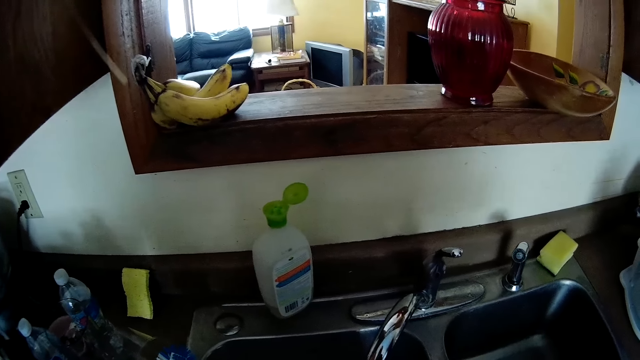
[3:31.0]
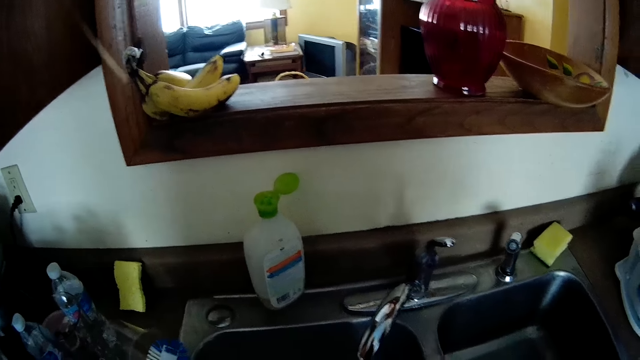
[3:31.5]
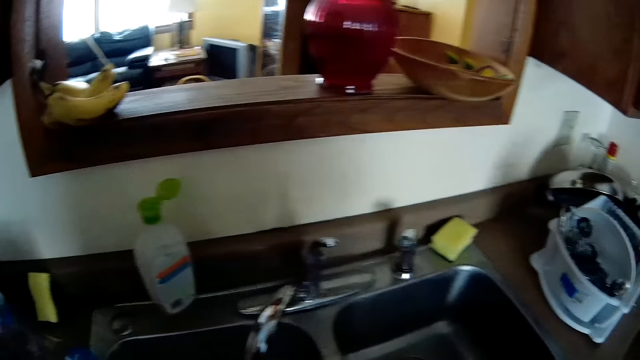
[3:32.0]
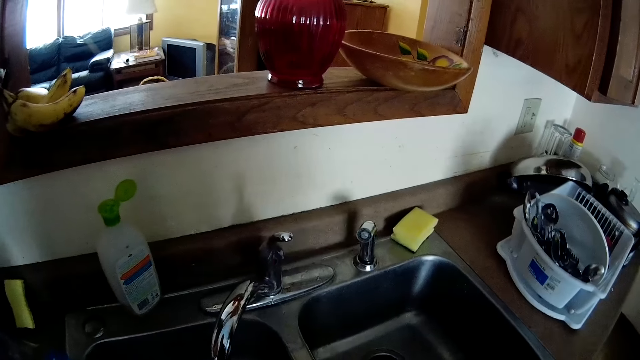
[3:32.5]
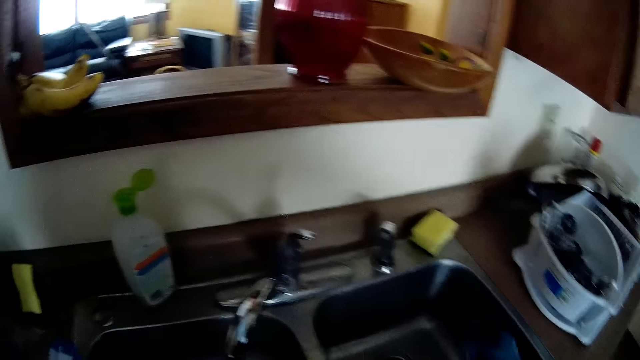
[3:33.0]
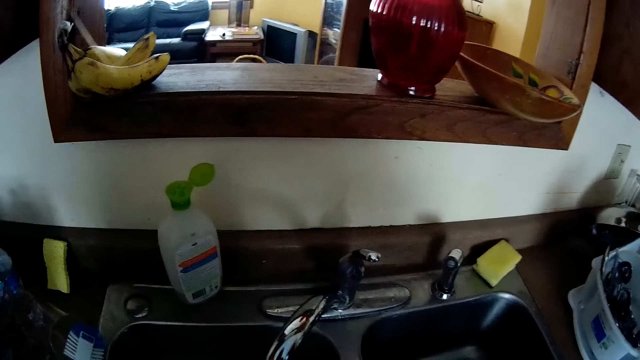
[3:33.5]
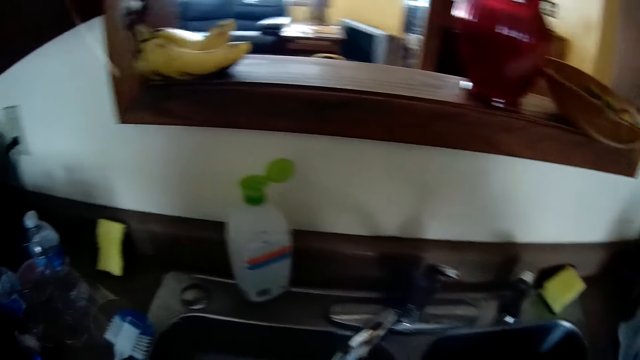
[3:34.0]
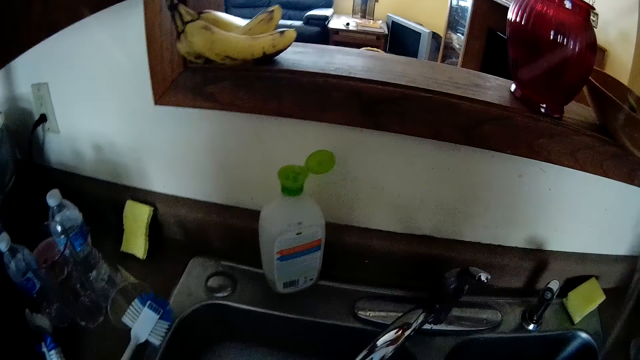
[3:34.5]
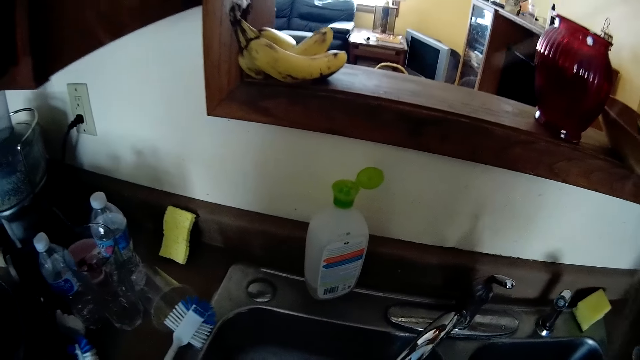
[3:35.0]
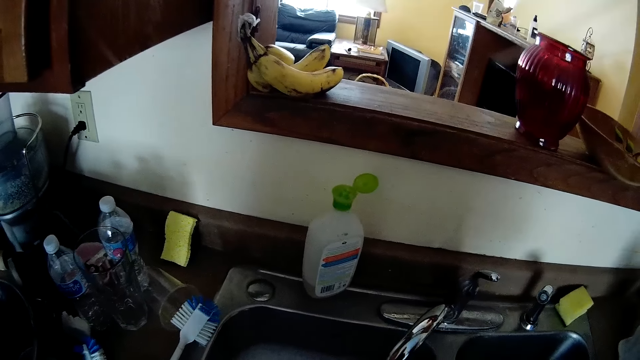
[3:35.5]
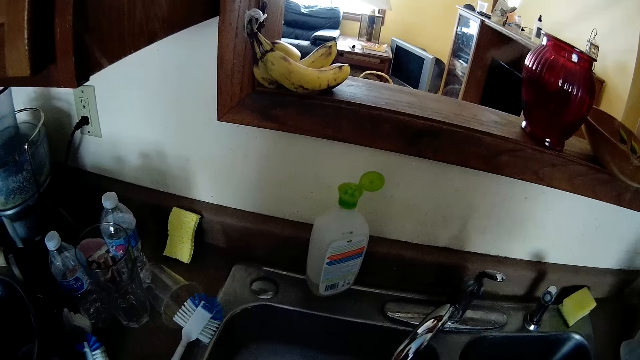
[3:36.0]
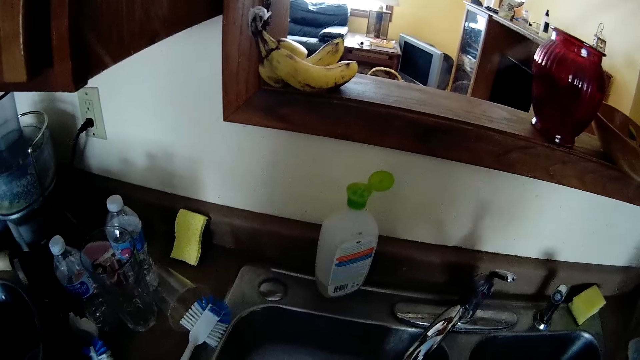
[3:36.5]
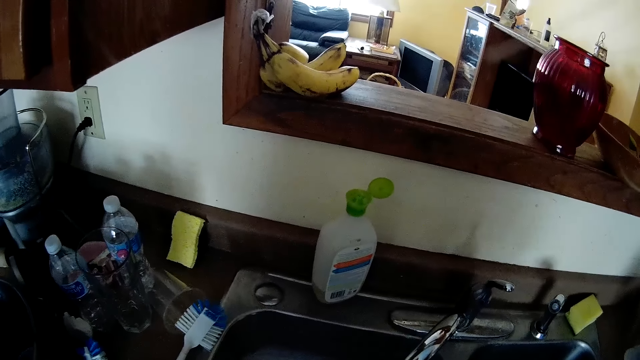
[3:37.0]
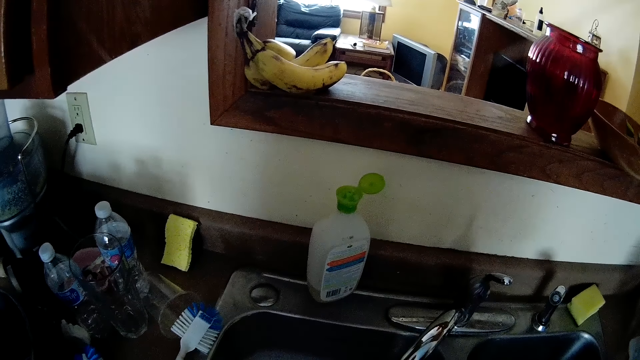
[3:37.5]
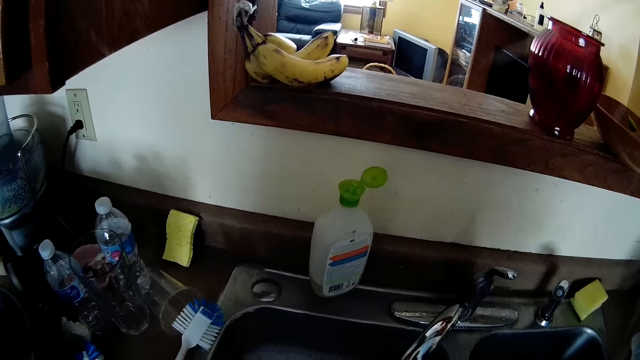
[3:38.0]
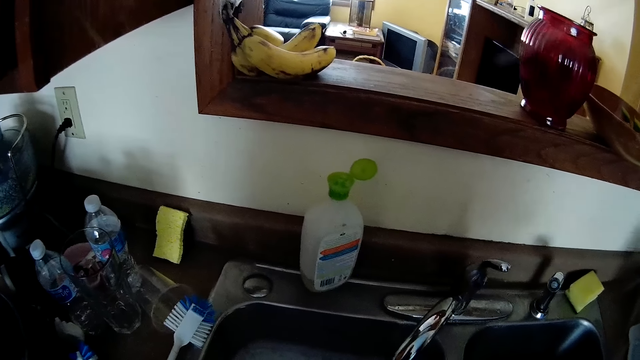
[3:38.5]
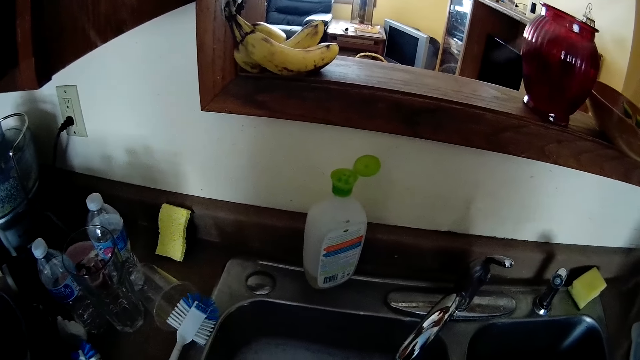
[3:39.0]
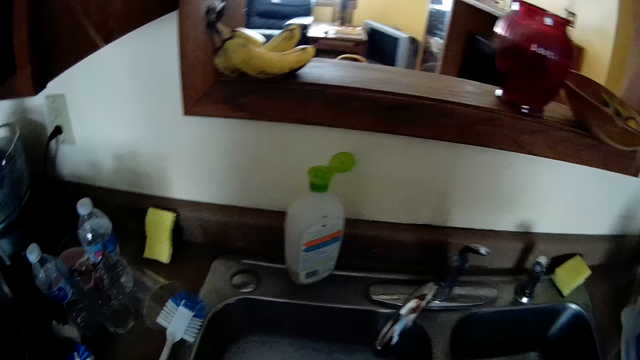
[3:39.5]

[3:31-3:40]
The camera wearer puts a glass in the sink. They wash utensils in the sink.

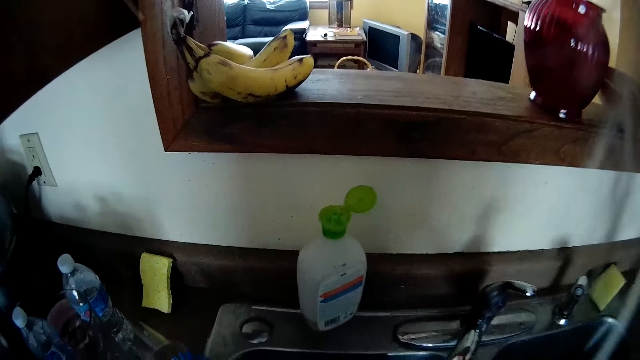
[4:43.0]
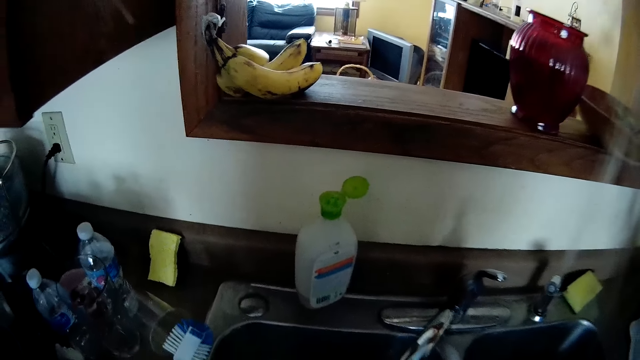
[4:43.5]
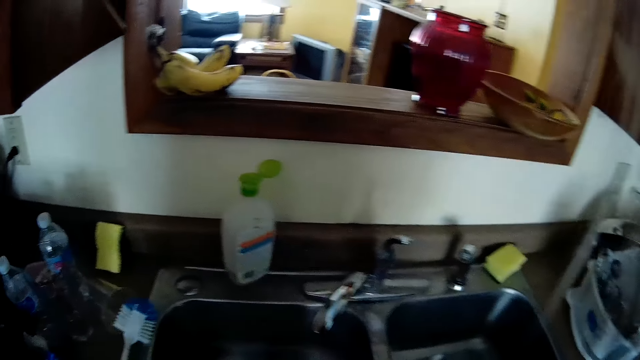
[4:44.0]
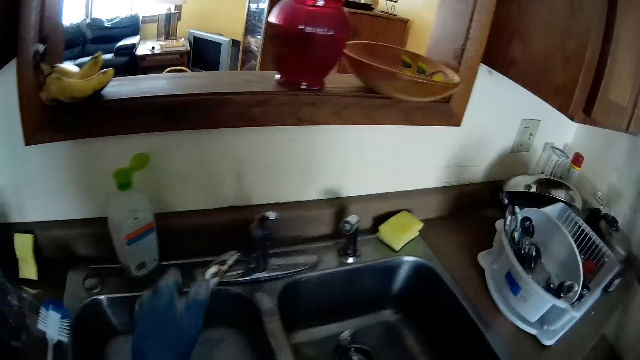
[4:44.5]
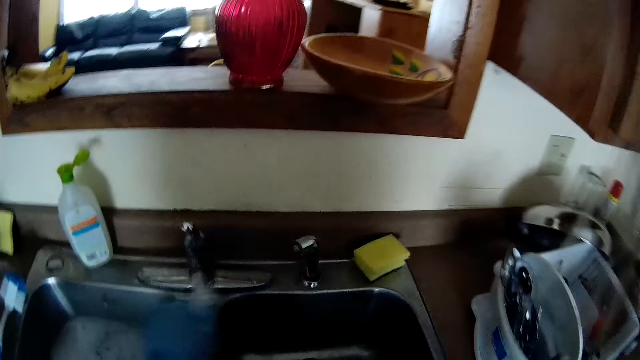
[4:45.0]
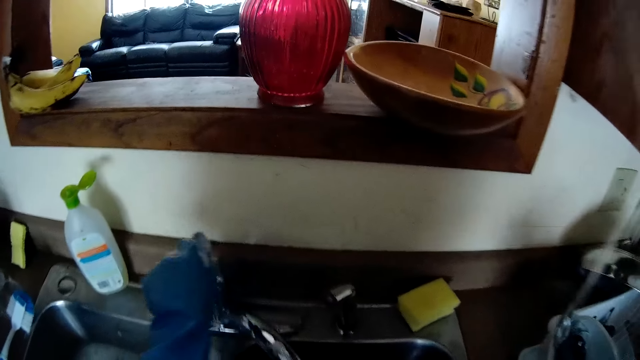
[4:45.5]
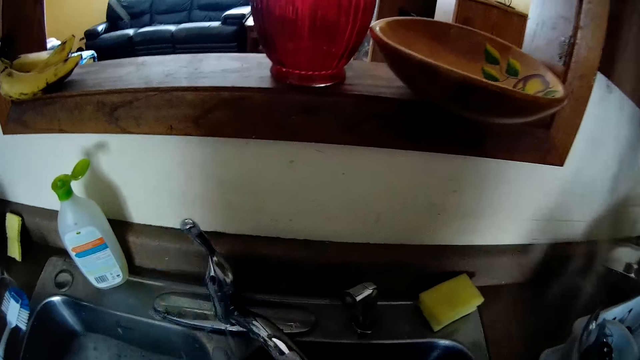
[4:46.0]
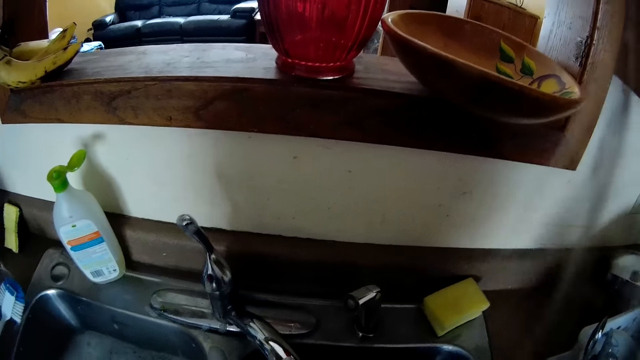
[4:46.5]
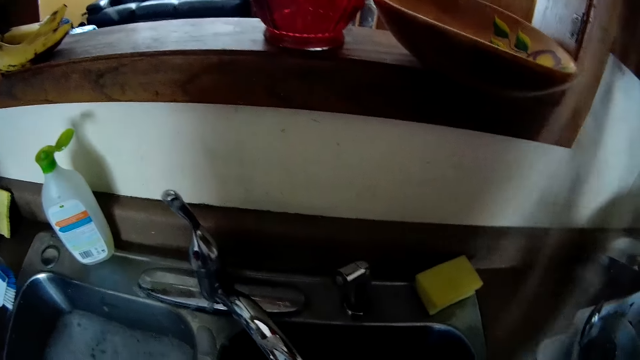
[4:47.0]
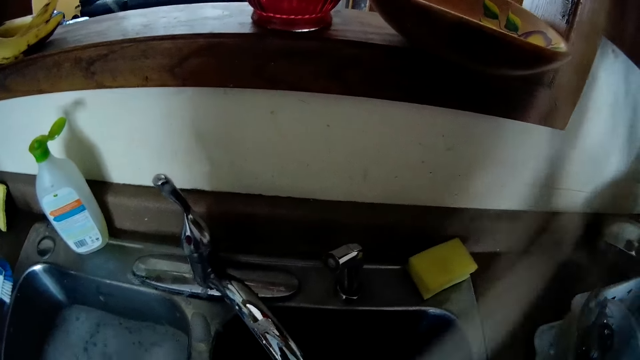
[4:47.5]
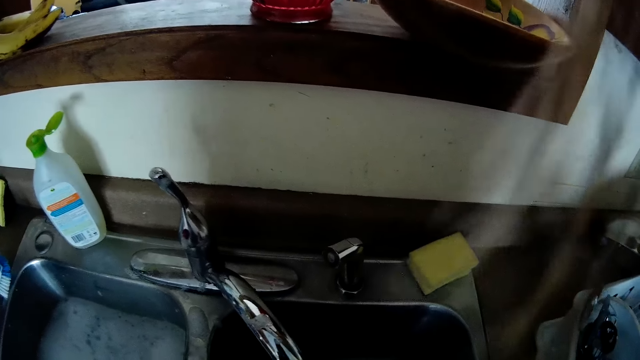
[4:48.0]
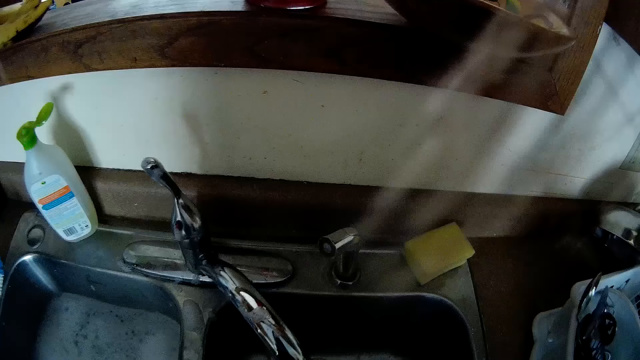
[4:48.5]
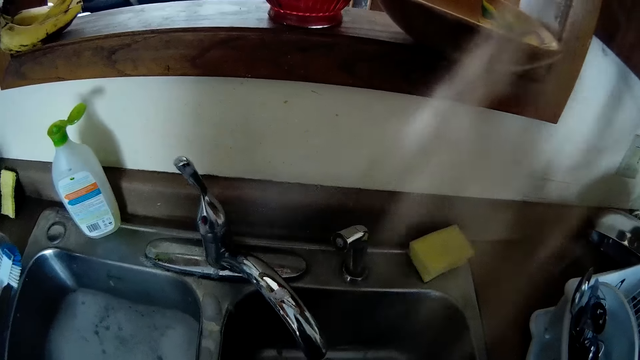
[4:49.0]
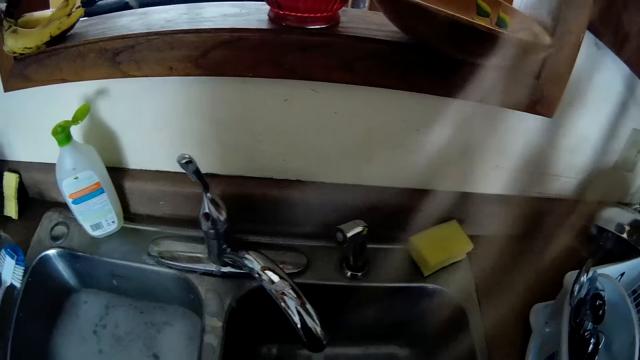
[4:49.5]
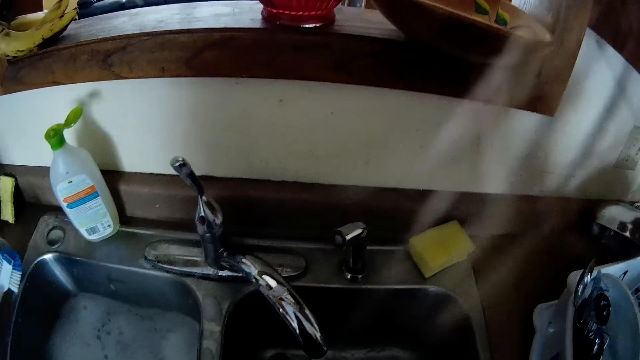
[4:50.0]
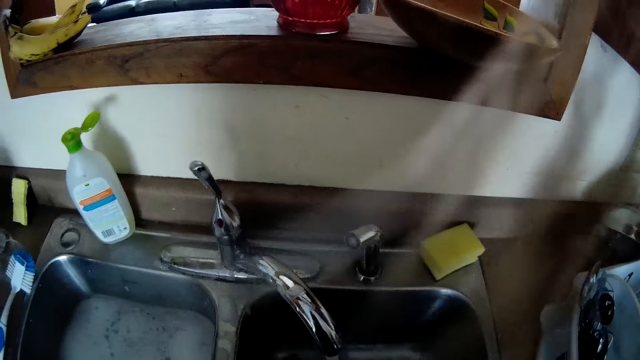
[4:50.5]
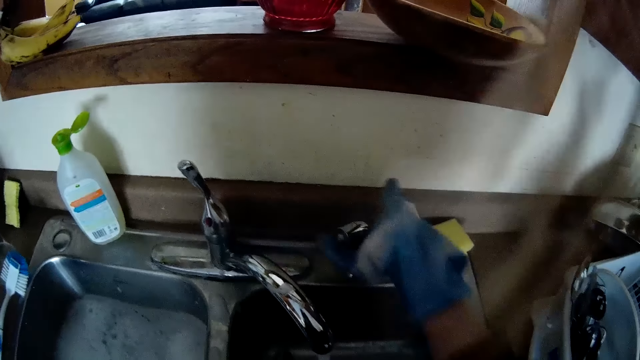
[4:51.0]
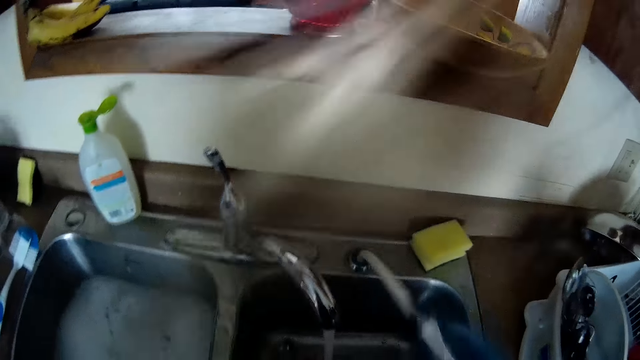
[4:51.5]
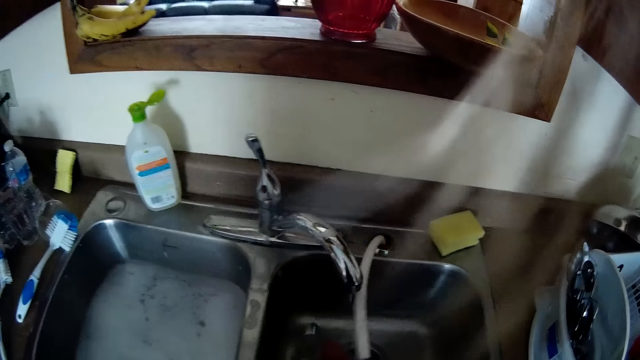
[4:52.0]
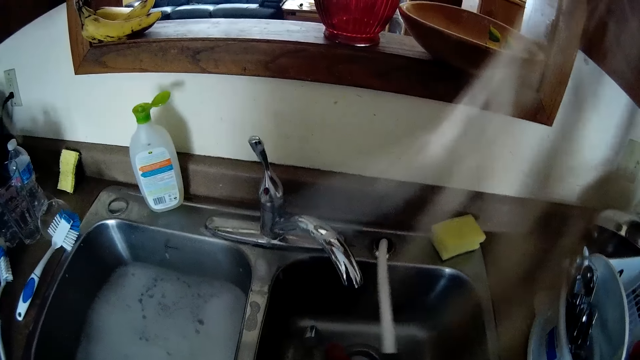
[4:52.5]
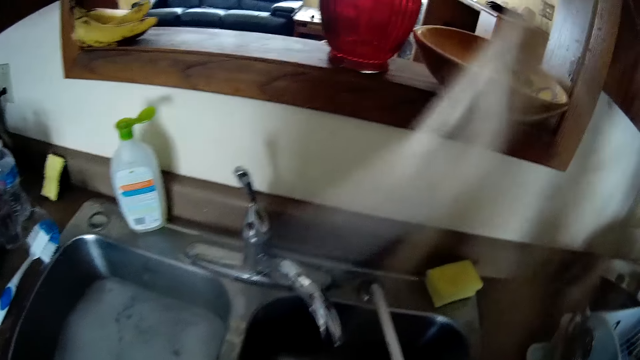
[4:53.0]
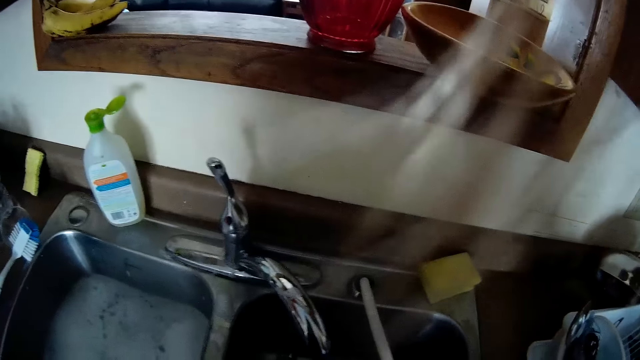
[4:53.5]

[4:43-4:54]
The camera wearer aligns the water tap in the sink. They align the water tap in the sink again. They push the tap to the right of the sink. They open the water tap. They wash utensils in the sink. They pull a water pipe on the sink. They rinse spoons with the pipe in the sink.
